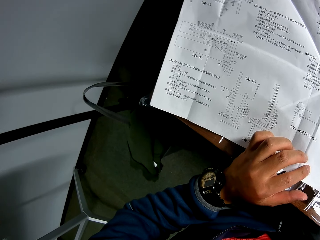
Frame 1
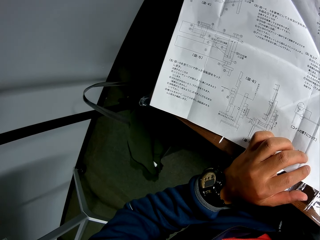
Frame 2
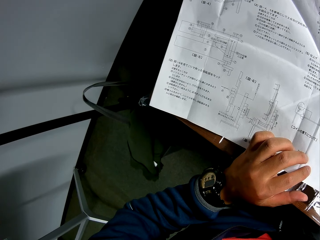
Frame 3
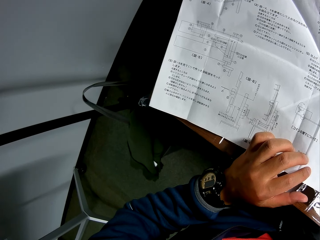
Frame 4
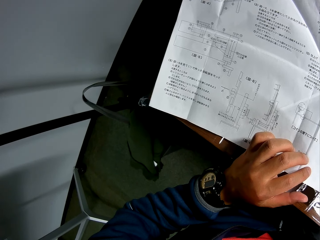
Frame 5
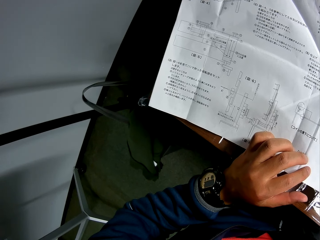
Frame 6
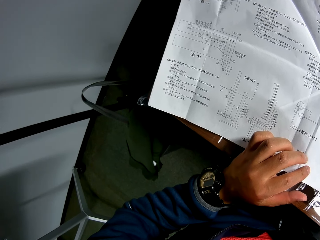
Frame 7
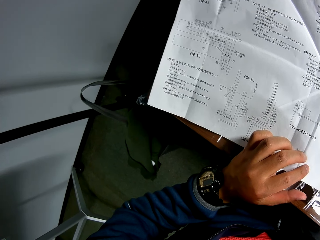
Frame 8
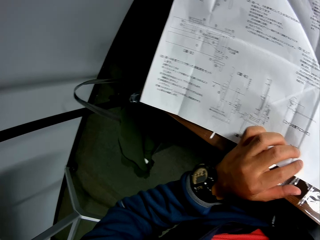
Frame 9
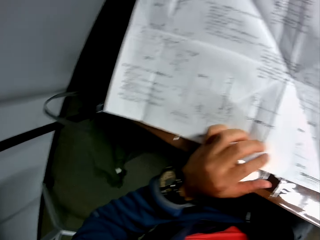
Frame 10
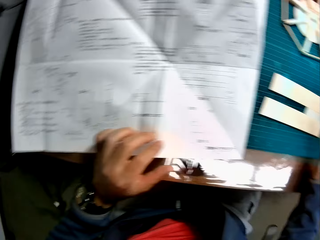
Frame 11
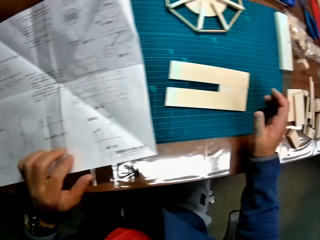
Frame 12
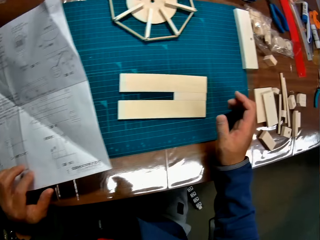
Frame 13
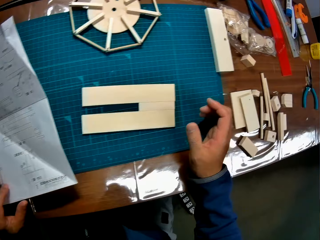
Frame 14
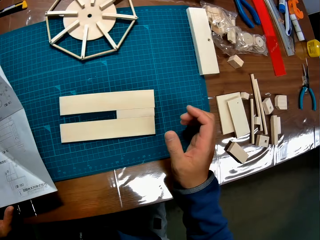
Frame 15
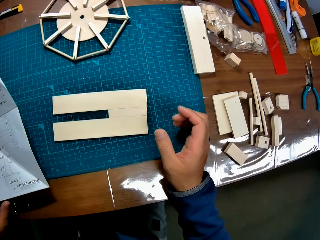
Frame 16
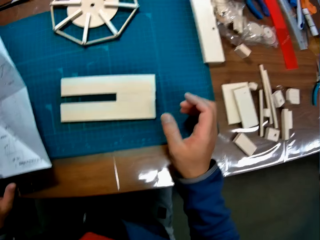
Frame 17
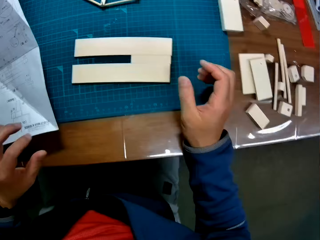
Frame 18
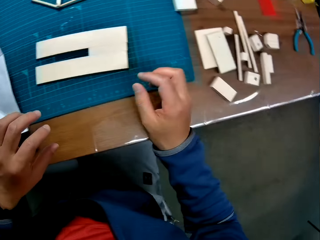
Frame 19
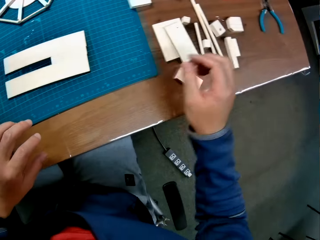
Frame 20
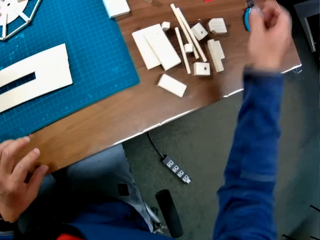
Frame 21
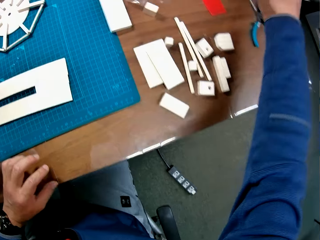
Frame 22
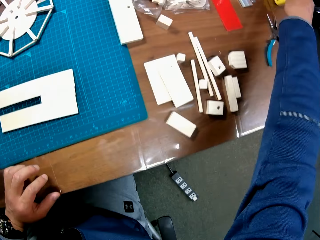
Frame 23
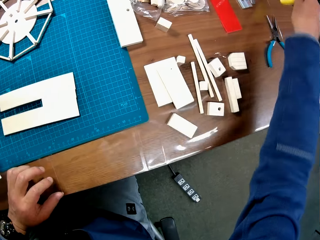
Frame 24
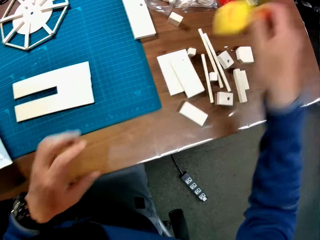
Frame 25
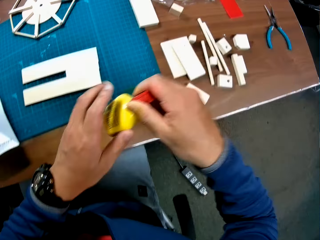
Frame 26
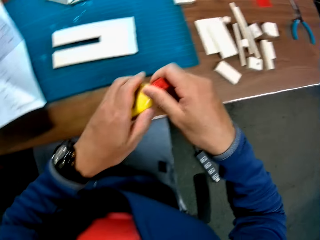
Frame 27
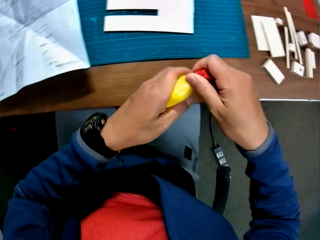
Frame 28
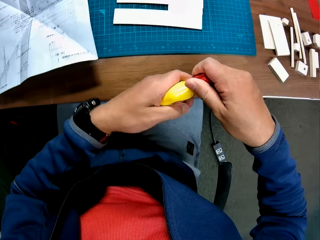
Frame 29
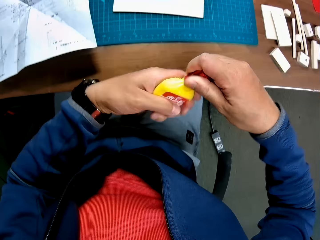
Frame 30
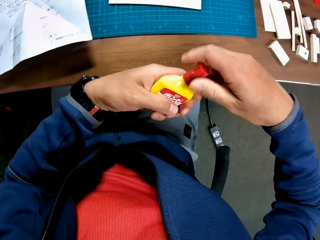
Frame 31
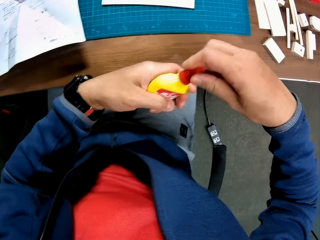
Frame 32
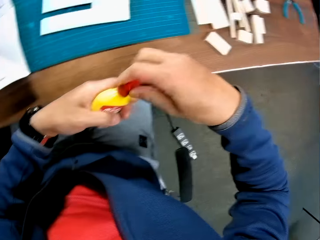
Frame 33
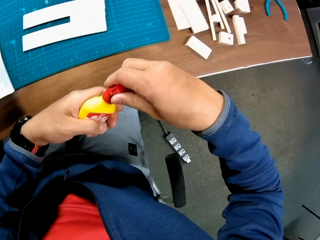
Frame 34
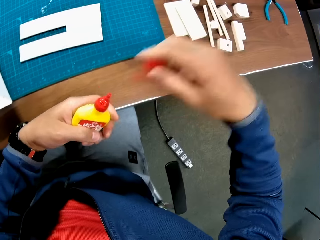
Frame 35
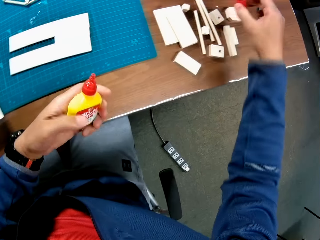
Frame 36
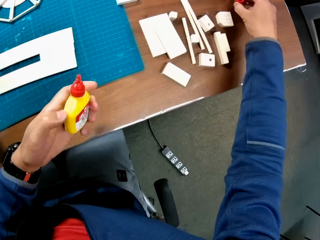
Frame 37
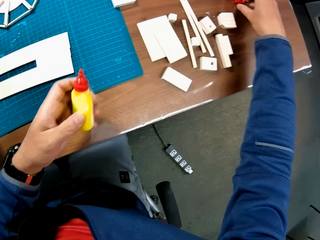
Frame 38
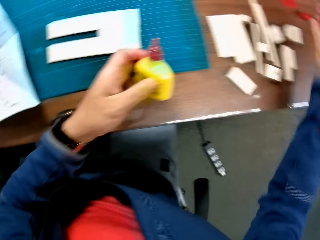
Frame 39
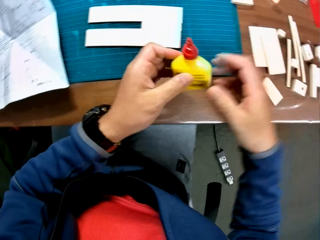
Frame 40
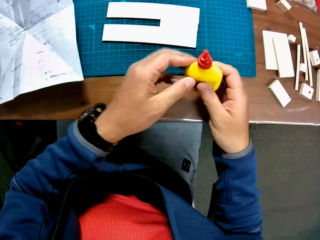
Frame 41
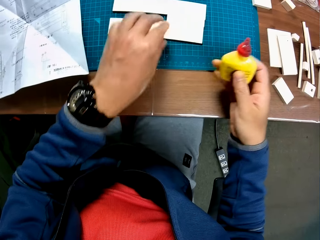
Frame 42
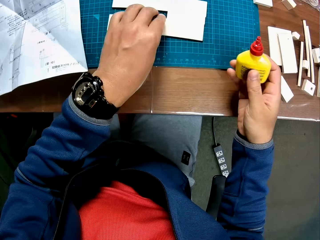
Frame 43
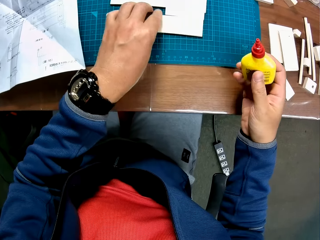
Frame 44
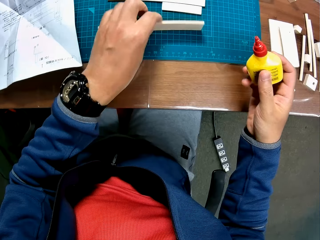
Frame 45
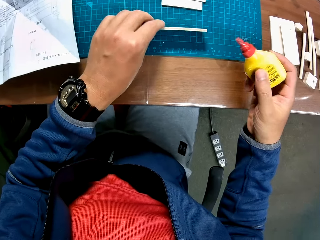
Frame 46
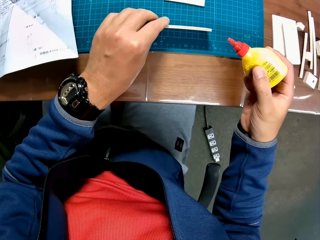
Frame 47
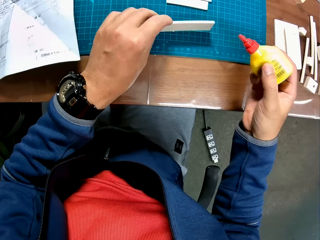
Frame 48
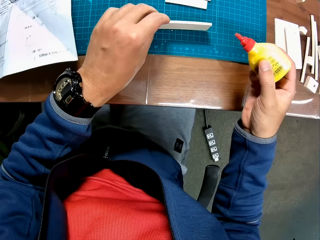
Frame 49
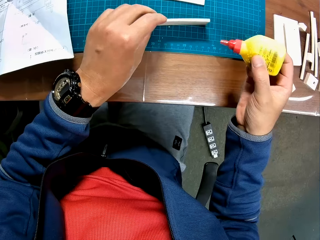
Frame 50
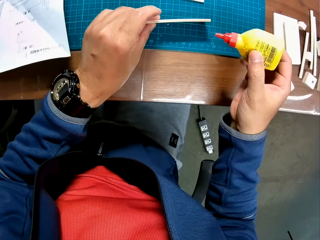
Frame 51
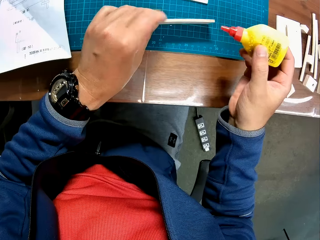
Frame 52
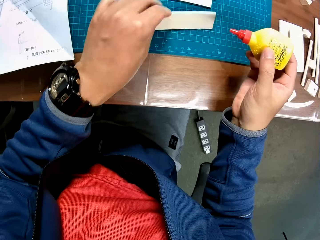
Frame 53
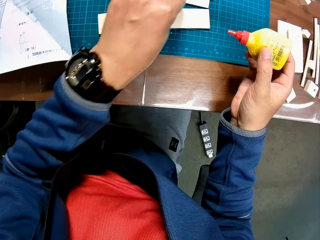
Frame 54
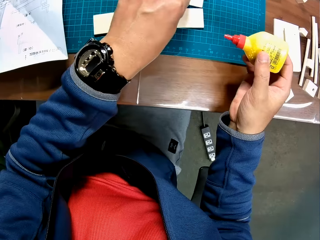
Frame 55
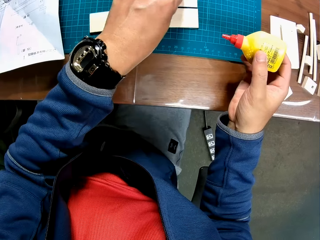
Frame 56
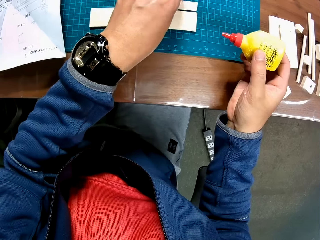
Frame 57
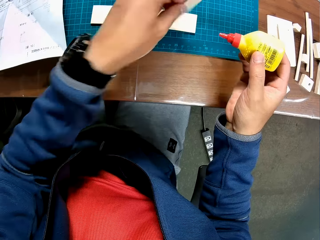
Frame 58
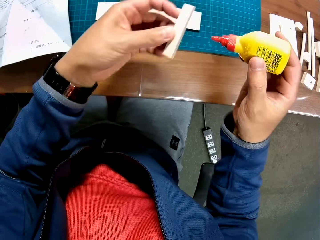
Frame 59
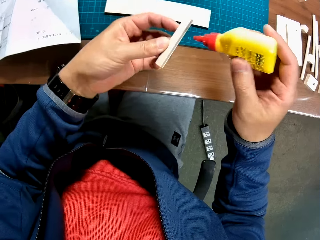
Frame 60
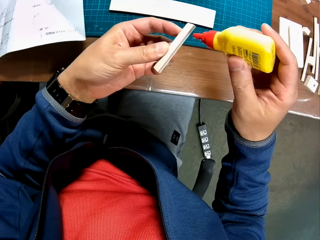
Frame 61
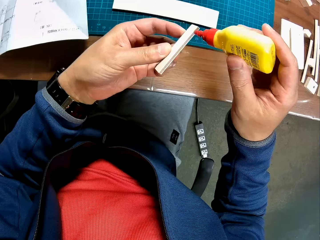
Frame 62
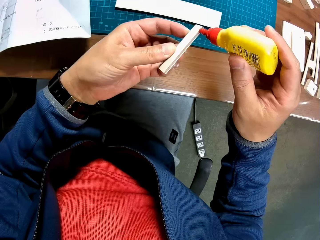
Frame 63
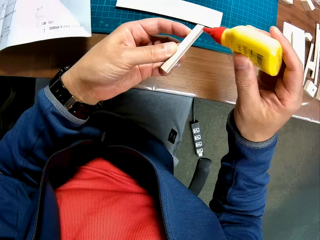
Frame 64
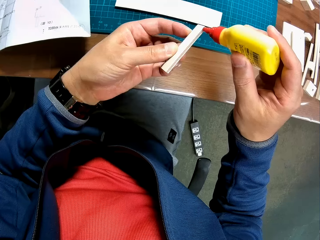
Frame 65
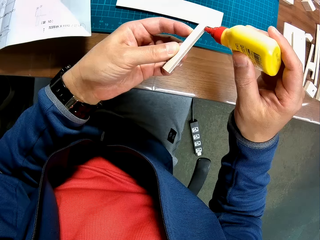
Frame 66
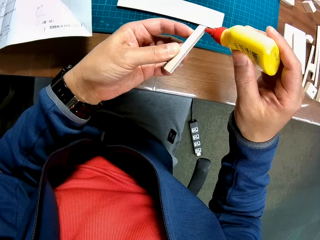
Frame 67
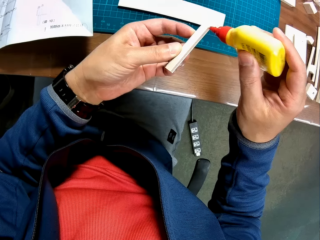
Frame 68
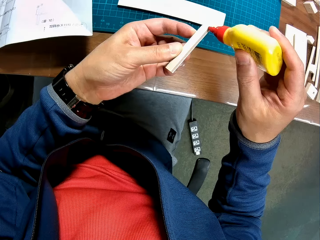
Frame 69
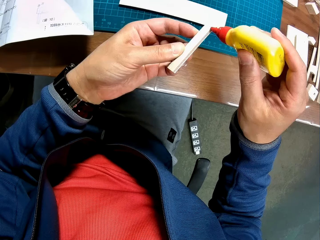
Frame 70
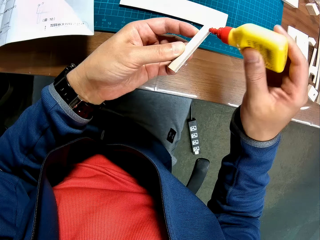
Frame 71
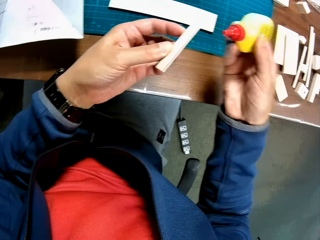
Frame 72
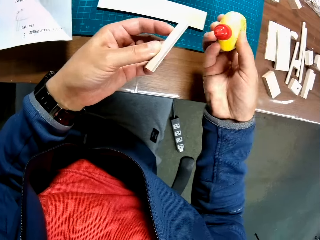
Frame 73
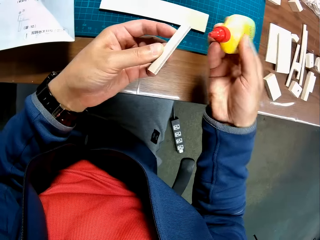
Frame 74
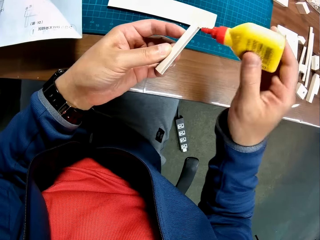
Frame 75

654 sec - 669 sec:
The camera wearer looks around the table. He picks up glue from the table and opens the cover of the glue. He drops the cover of the glue on the table. He passes the glue to his right hand and holds the glue with his right hand. He picks up a woodcraft piece. He moves a model piece briefly on the green sheet. He drops the woodcraft piece. He picks up the model piece from the green sheet. He applies glue to the model piece.

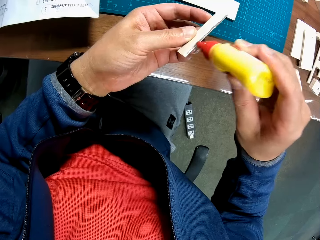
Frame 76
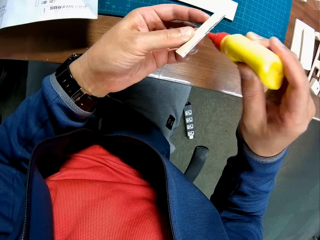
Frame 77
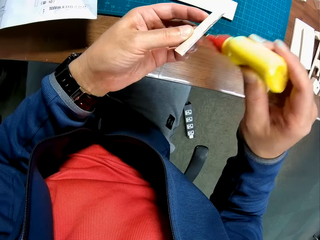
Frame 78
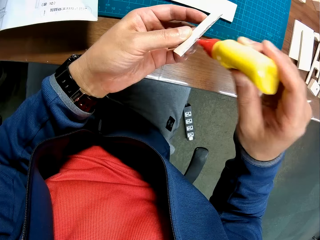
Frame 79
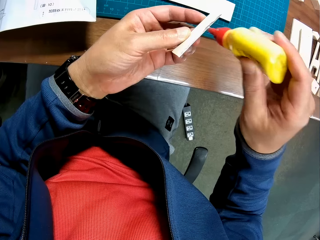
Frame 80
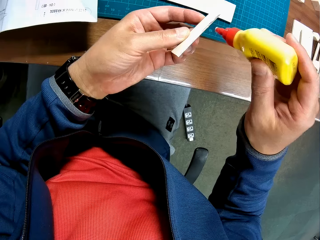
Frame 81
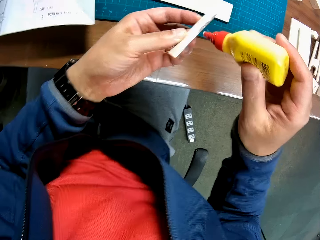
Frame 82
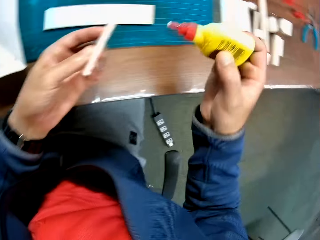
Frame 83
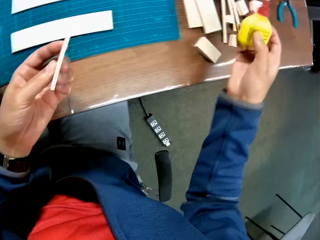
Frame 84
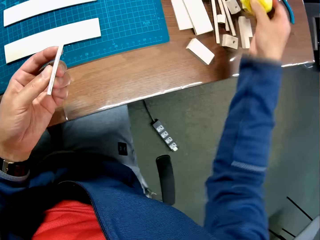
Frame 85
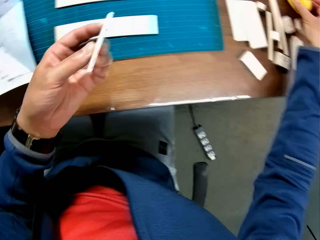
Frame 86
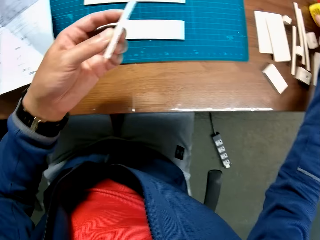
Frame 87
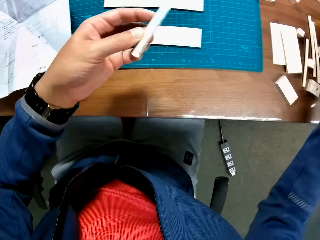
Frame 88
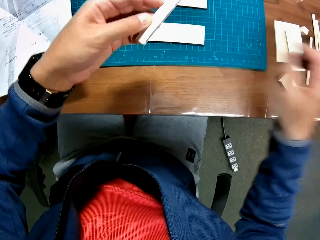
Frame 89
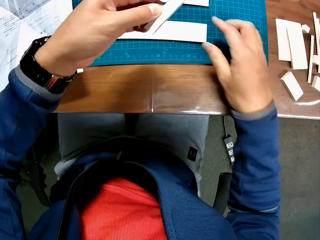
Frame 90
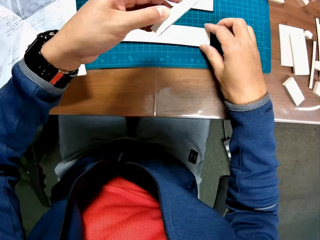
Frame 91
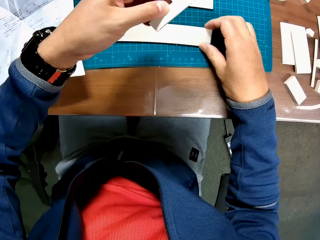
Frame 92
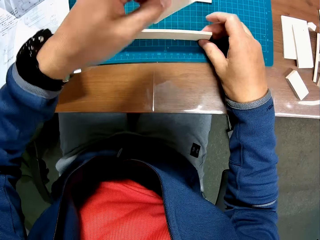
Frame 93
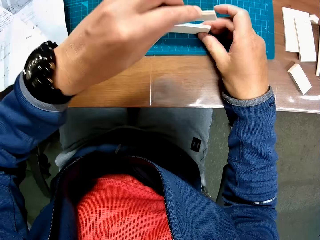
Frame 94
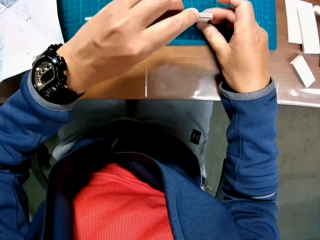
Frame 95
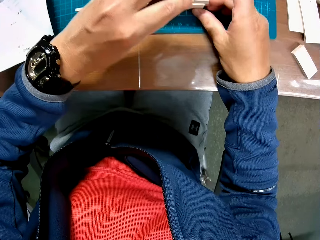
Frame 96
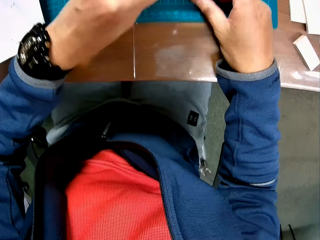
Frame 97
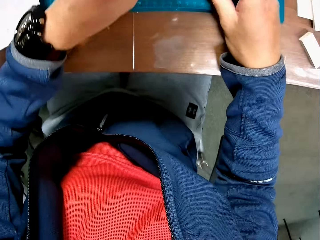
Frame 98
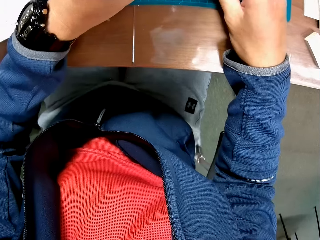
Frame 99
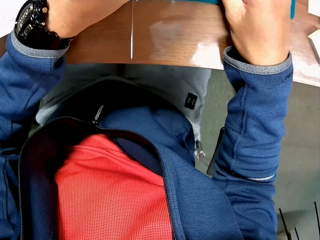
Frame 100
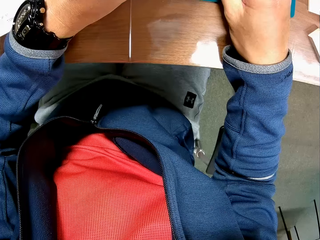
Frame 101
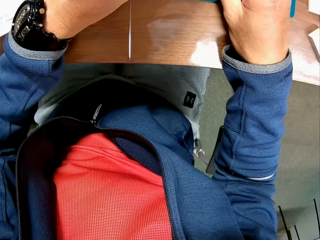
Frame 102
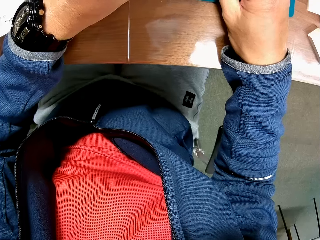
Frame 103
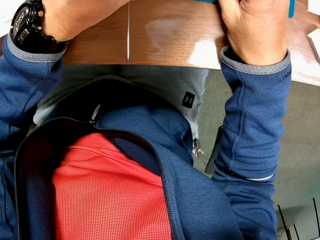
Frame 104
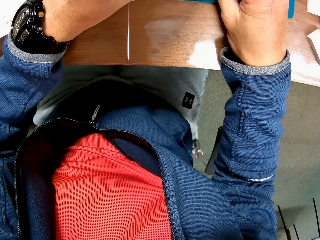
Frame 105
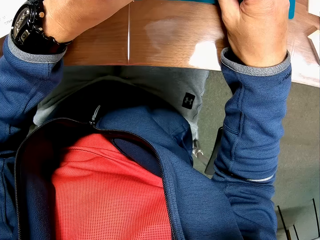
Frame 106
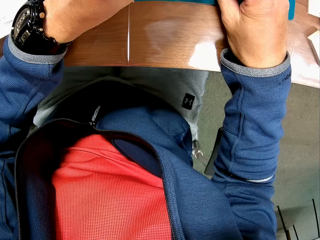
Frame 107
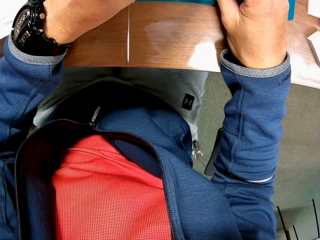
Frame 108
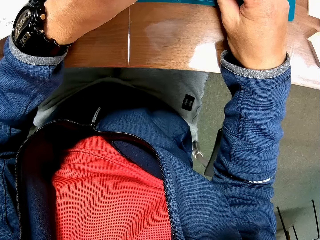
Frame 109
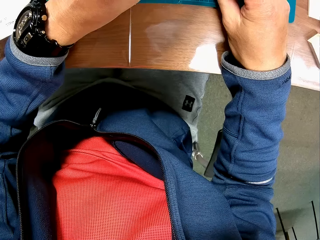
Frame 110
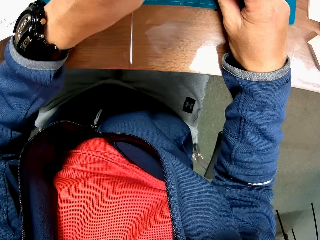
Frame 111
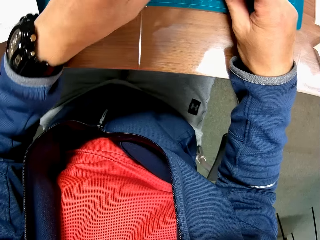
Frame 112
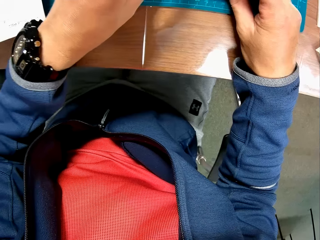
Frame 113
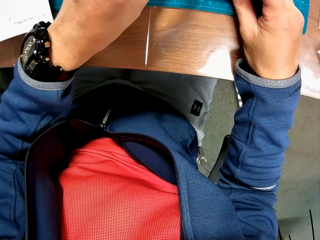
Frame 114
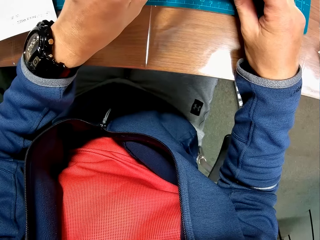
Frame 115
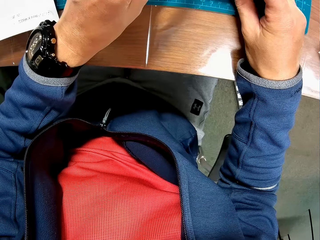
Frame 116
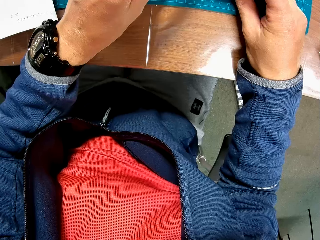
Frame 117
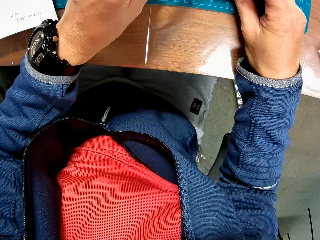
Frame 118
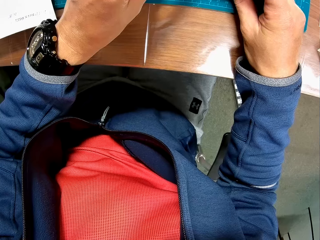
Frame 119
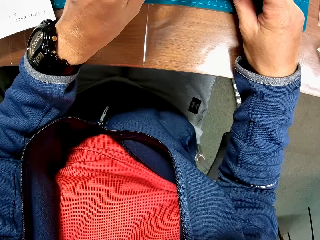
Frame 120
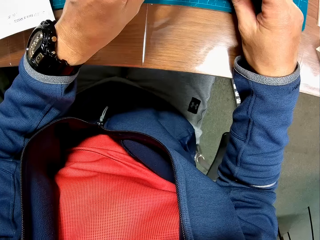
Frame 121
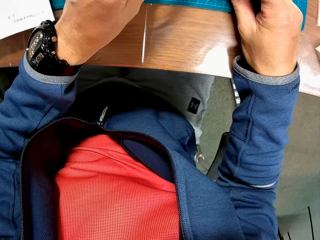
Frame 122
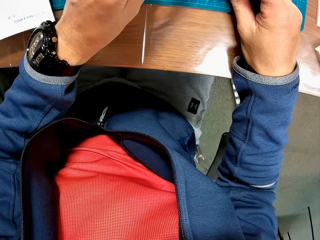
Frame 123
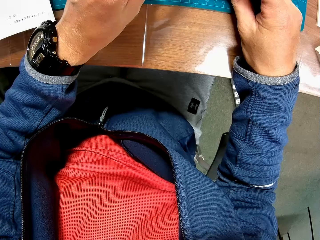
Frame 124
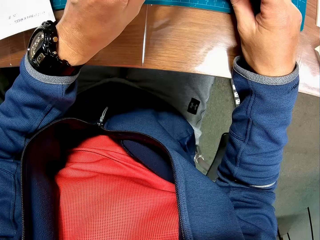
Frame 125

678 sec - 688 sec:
The camera wearer drops the glue on the table. They raise another model piece on the green sheet. They join both model pieces on the green sheet.
